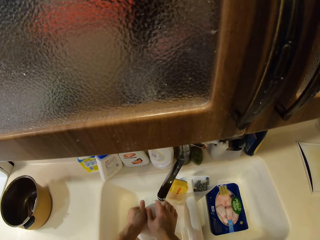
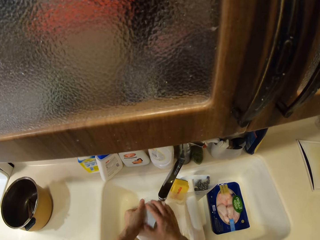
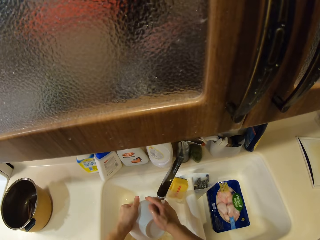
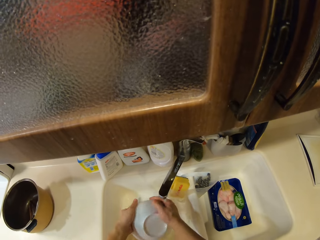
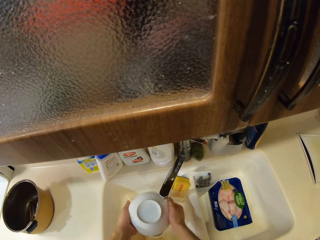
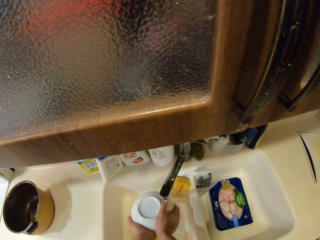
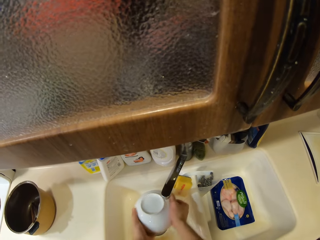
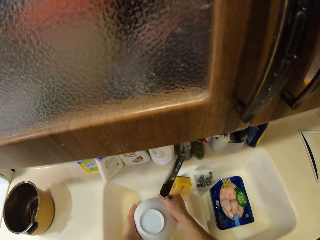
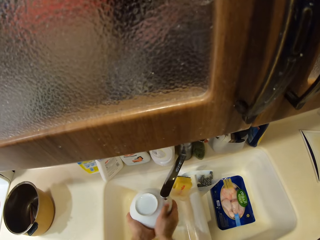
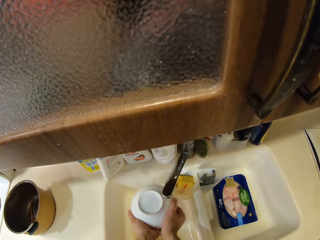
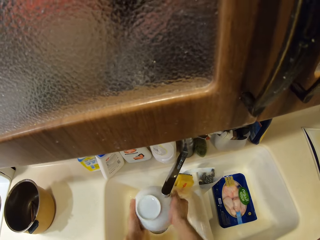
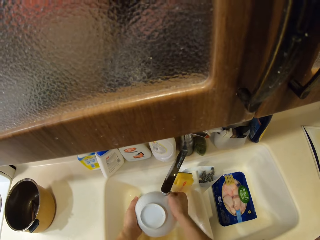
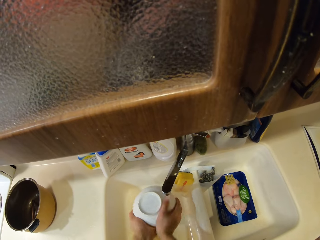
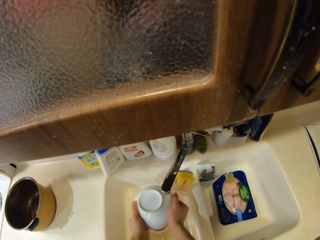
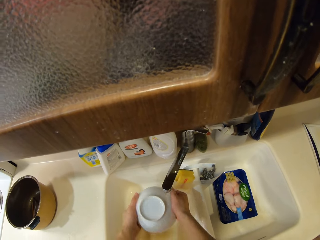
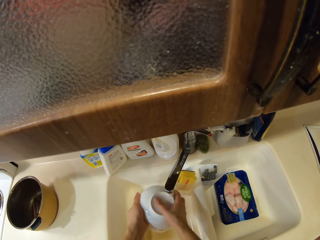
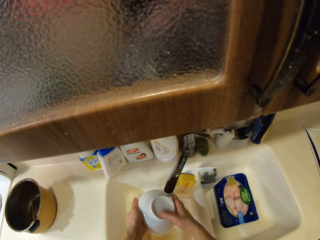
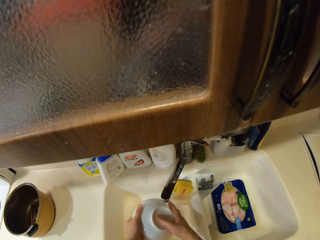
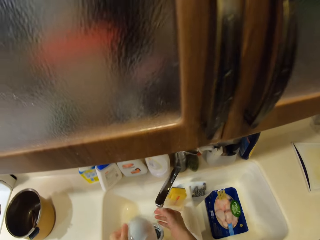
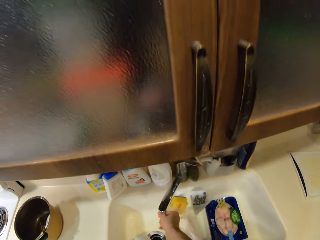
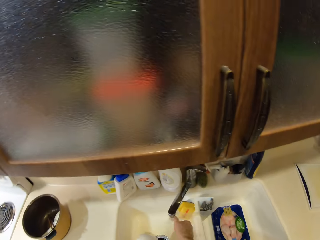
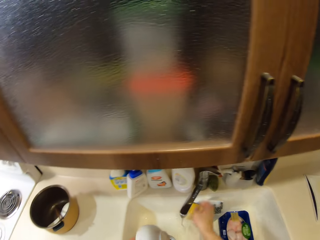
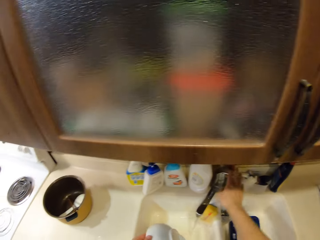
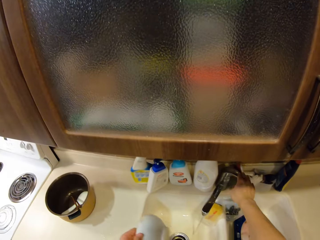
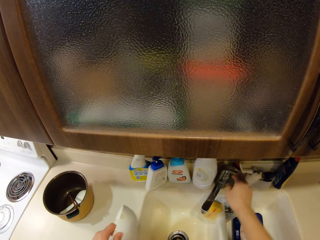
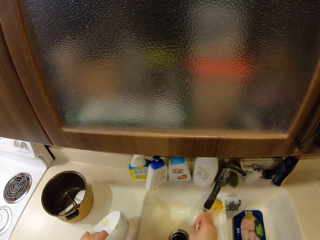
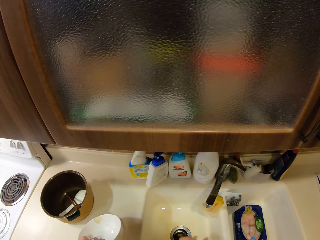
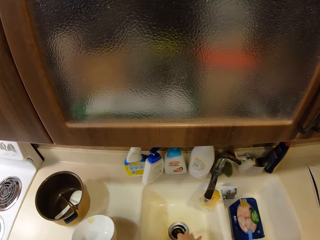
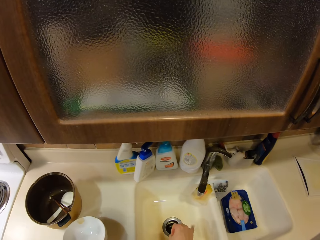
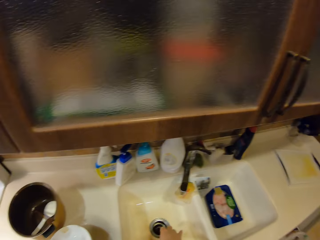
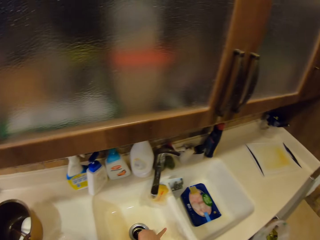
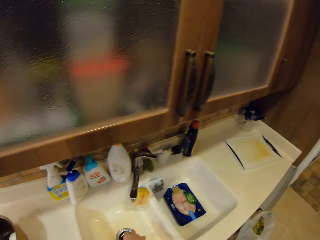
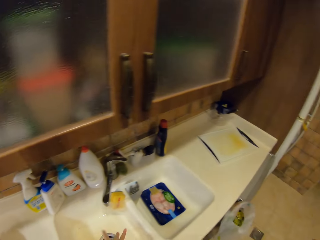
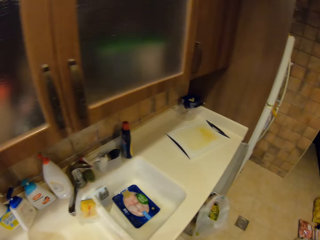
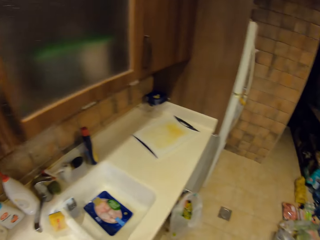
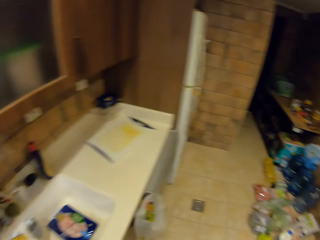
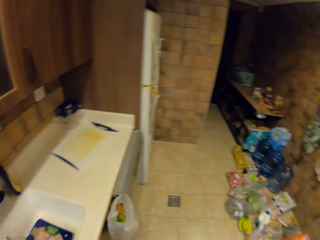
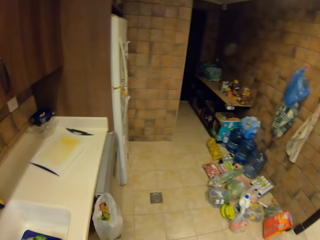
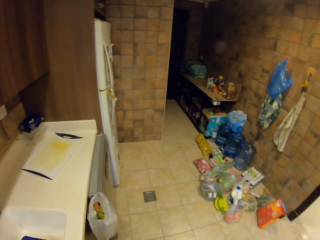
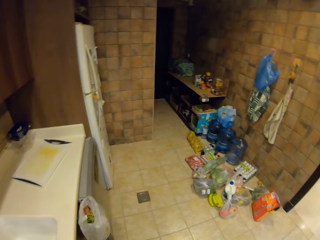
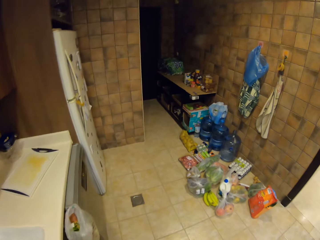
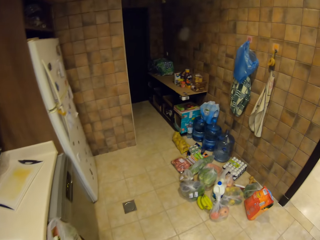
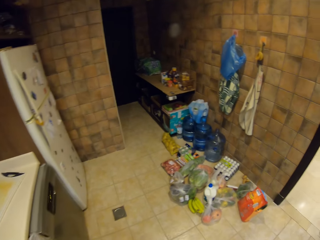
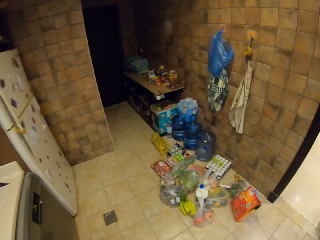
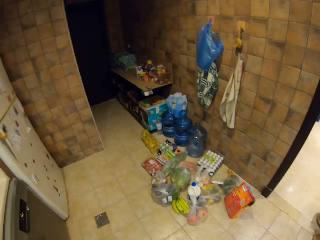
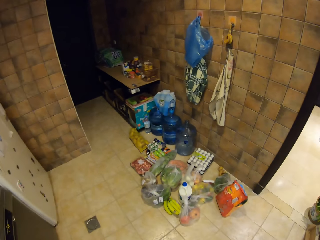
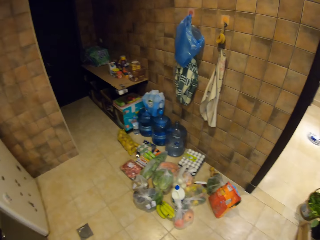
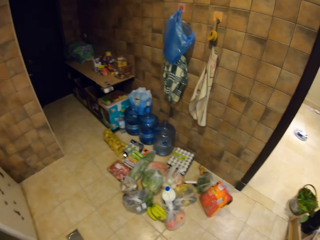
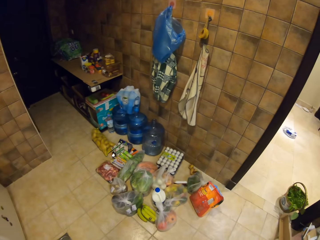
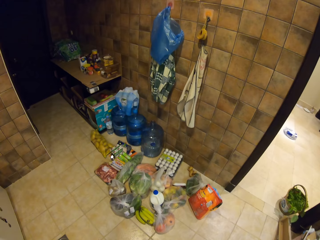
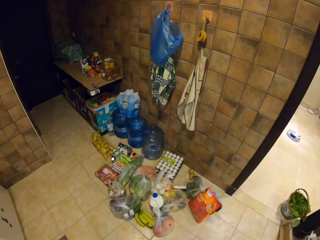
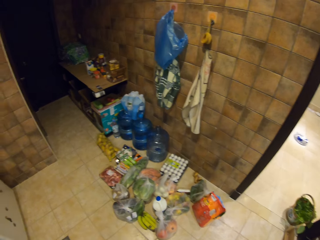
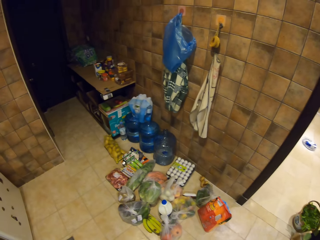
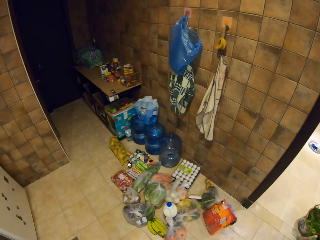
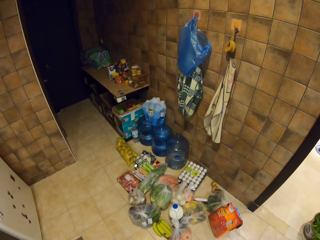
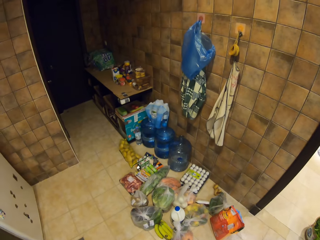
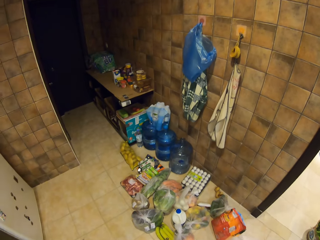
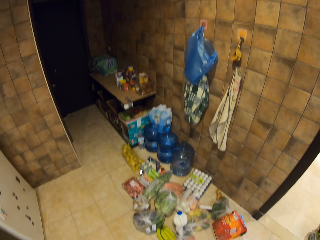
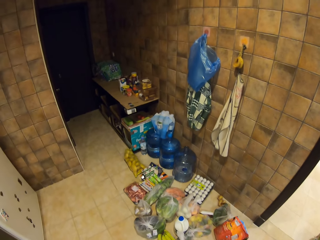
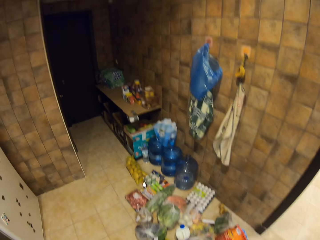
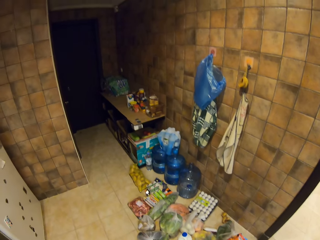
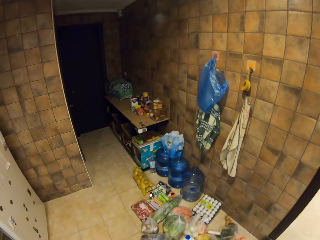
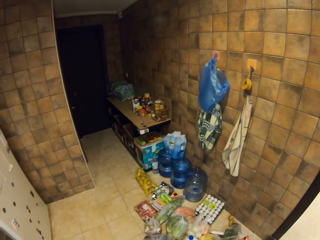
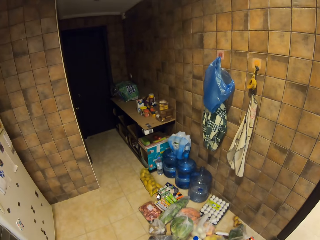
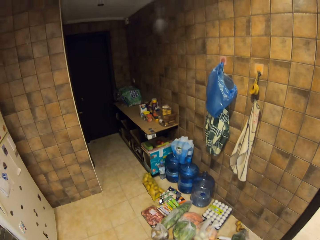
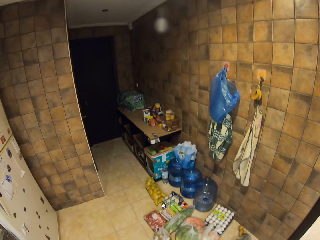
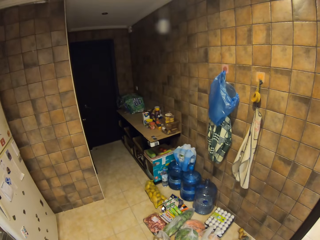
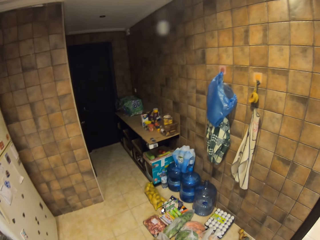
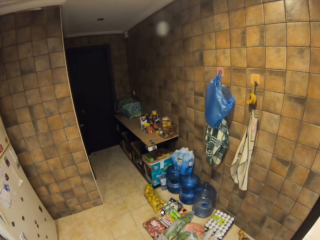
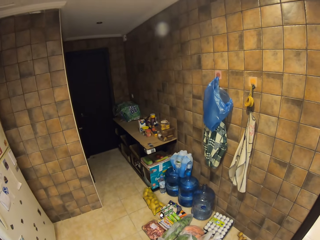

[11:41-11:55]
The camera wearer closes the sink tap. They drop a bowl. They put a stopper at the sink. They move around. They look at that corner and stand near the door.
